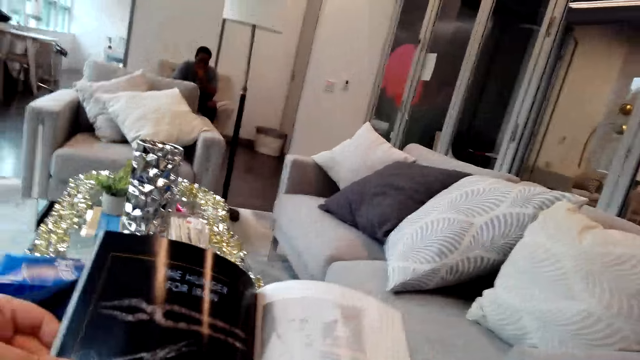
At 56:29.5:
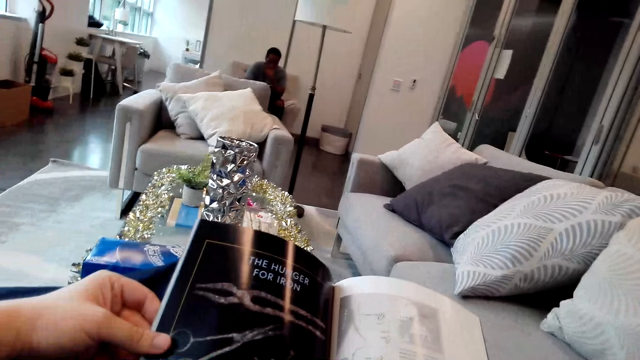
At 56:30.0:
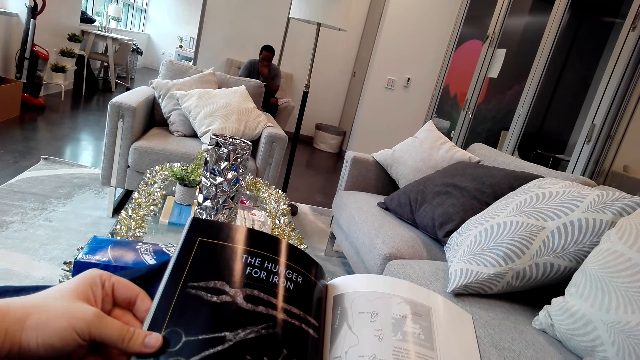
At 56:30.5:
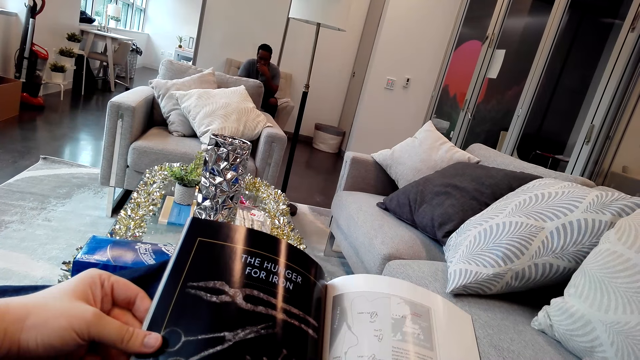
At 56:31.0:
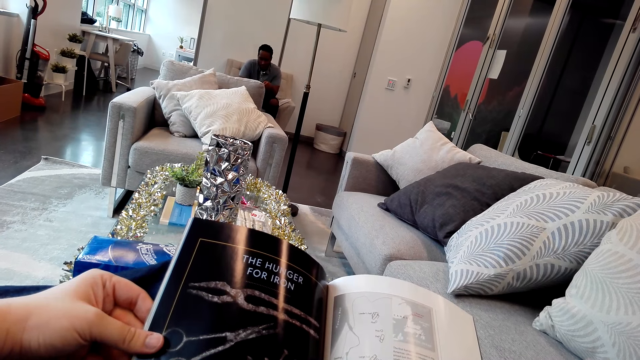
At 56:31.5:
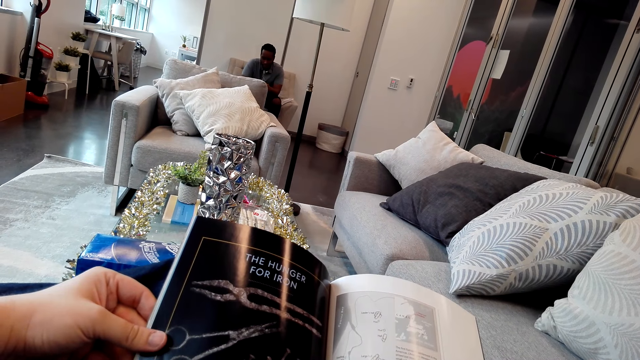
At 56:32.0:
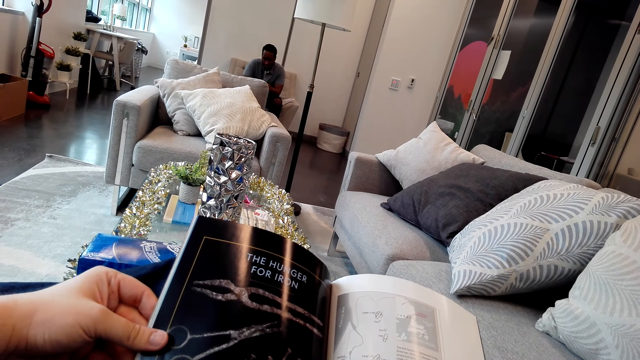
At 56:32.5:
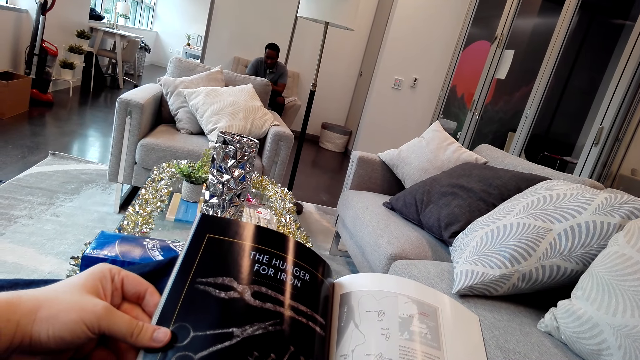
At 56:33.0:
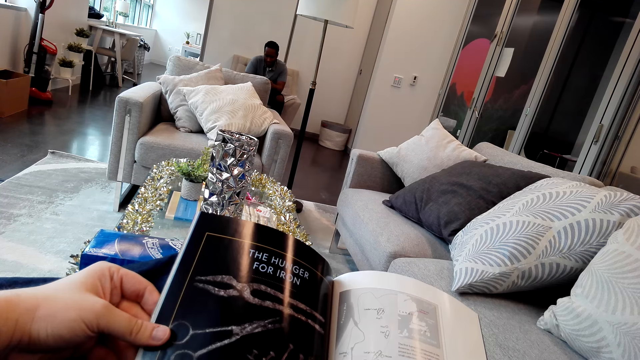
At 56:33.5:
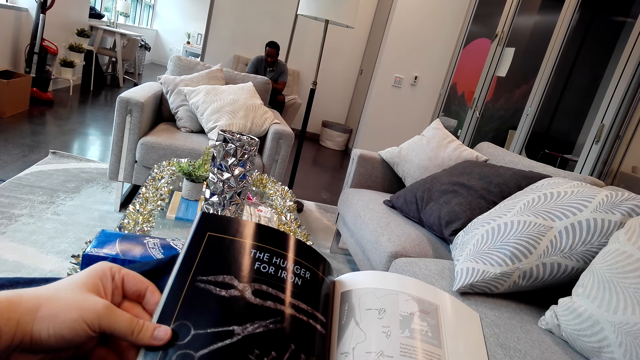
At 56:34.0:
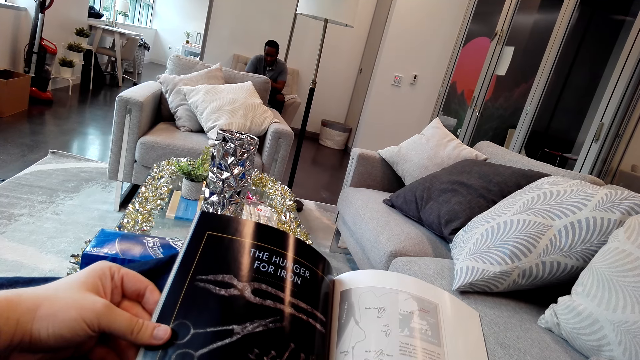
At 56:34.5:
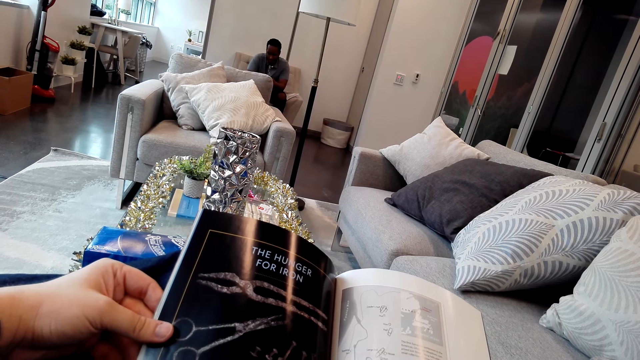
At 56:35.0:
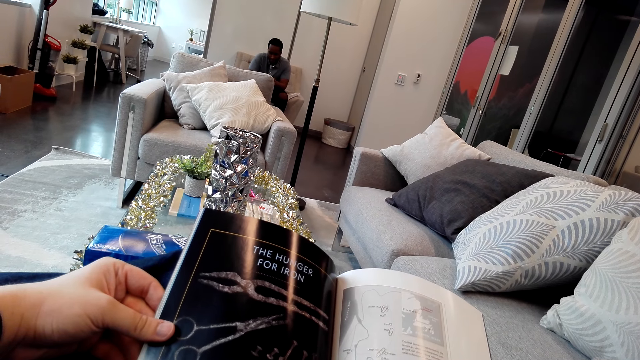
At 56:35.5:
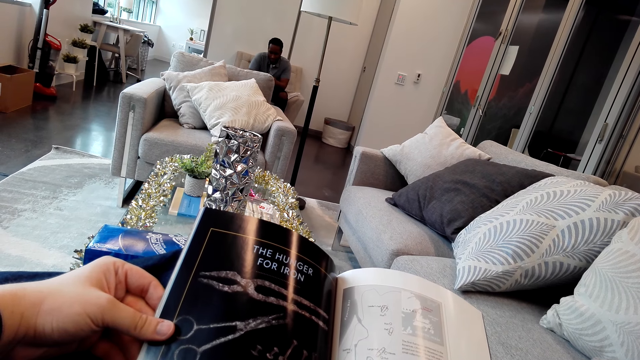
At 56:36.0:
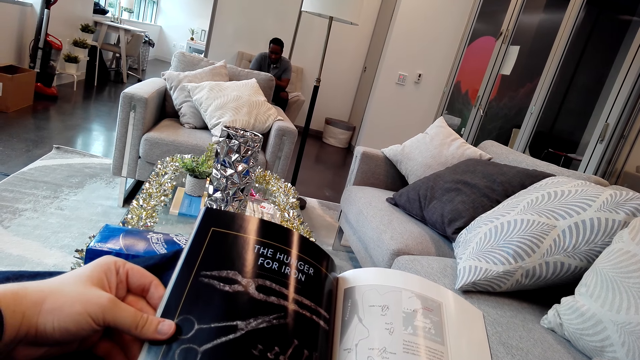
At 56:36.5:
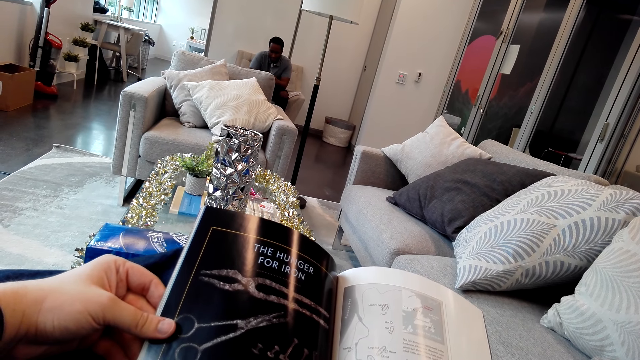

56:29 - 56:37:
The camera wearer looks around the house. They read the magazine.

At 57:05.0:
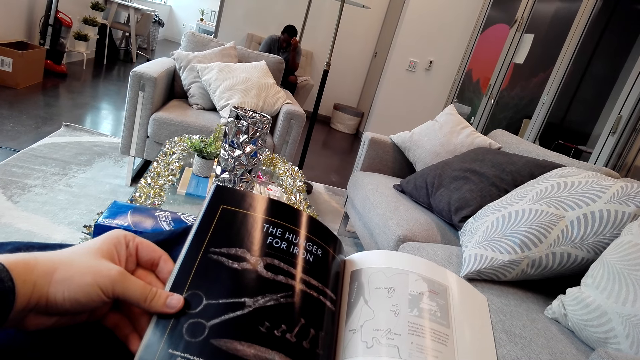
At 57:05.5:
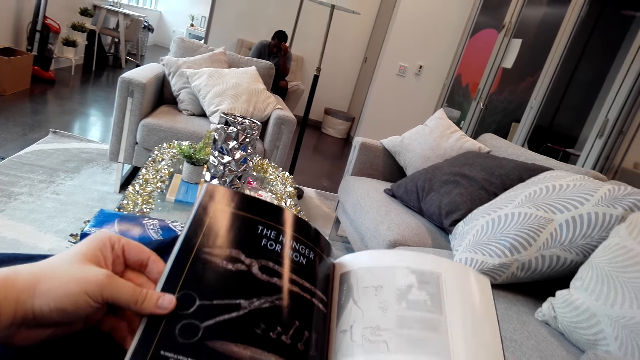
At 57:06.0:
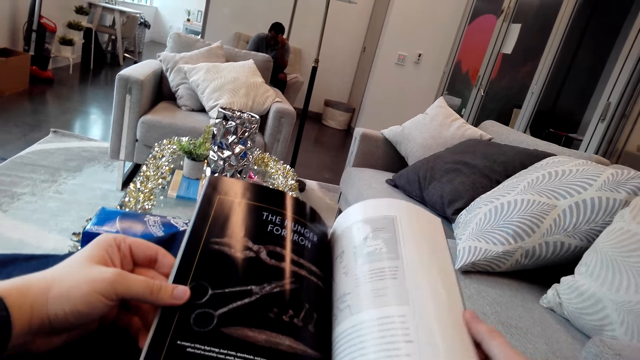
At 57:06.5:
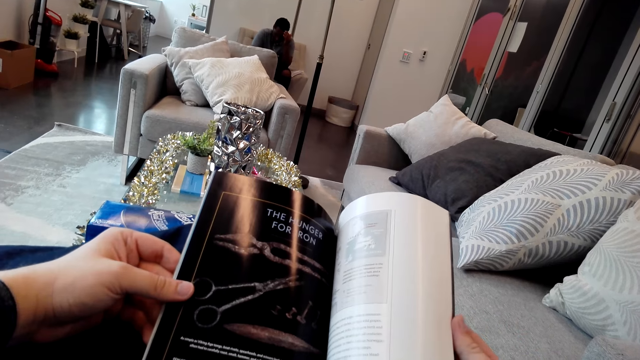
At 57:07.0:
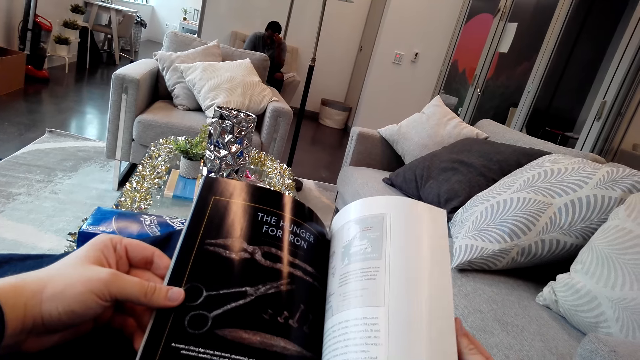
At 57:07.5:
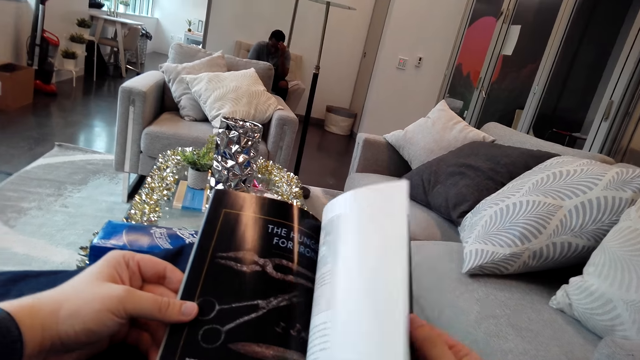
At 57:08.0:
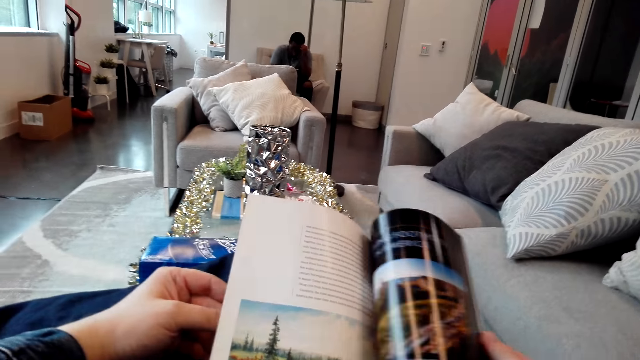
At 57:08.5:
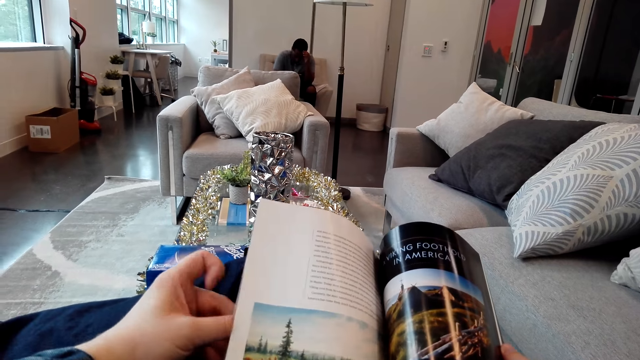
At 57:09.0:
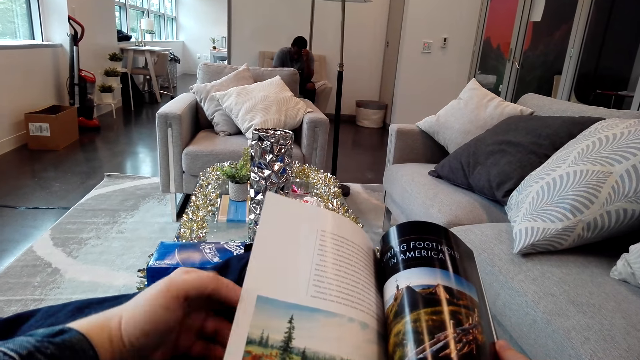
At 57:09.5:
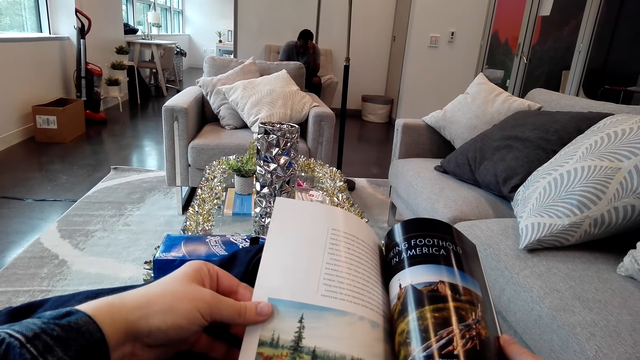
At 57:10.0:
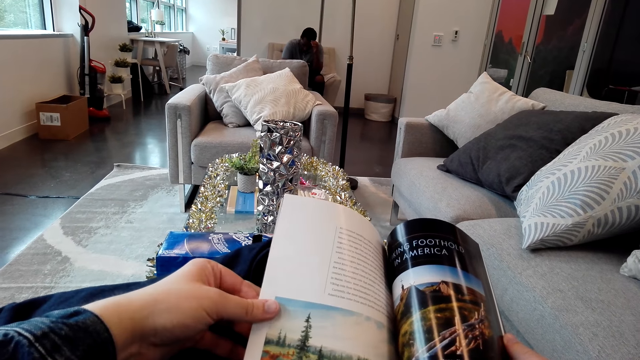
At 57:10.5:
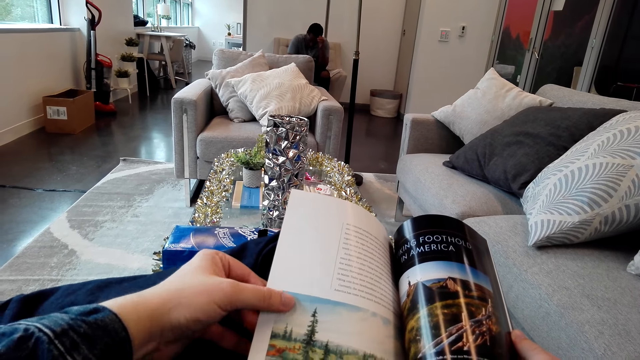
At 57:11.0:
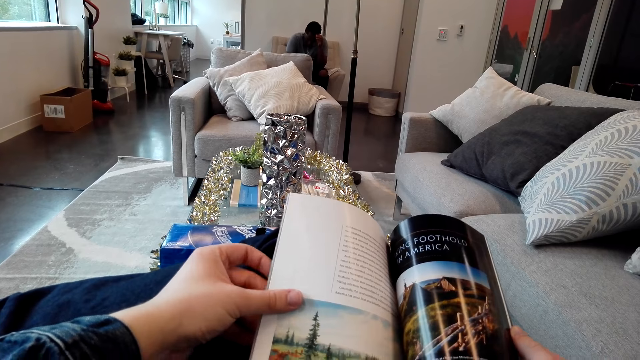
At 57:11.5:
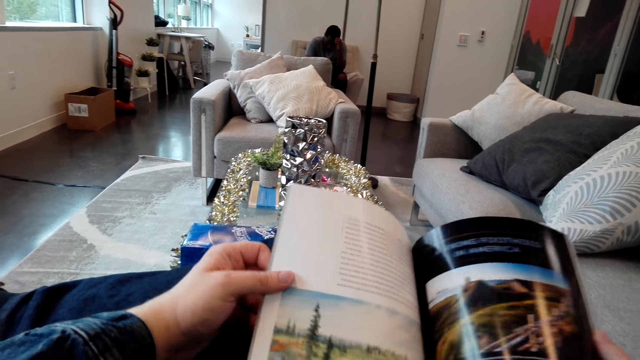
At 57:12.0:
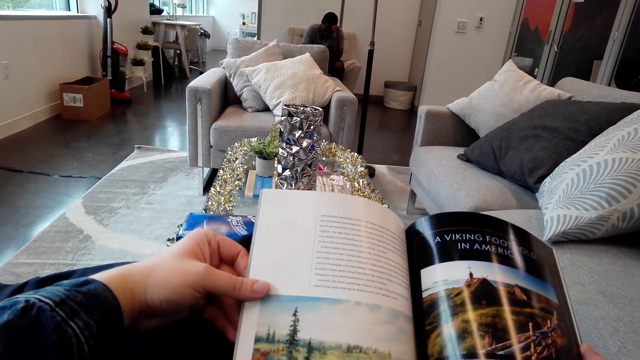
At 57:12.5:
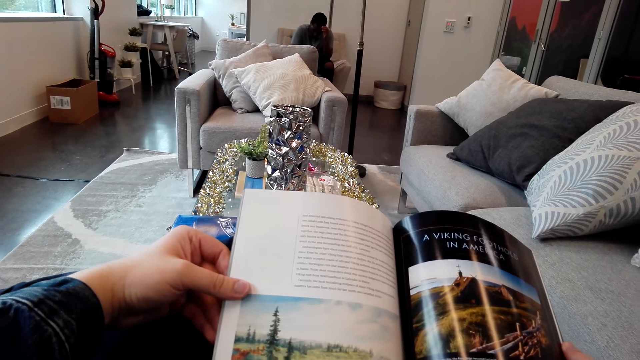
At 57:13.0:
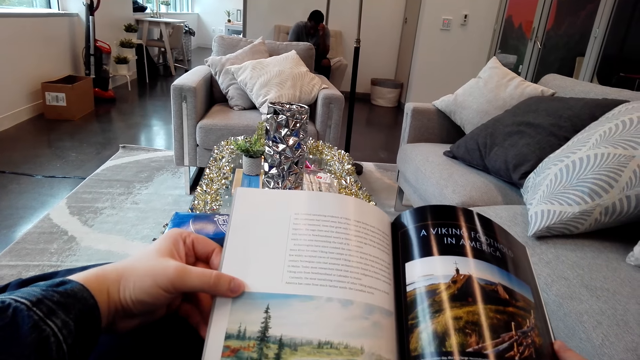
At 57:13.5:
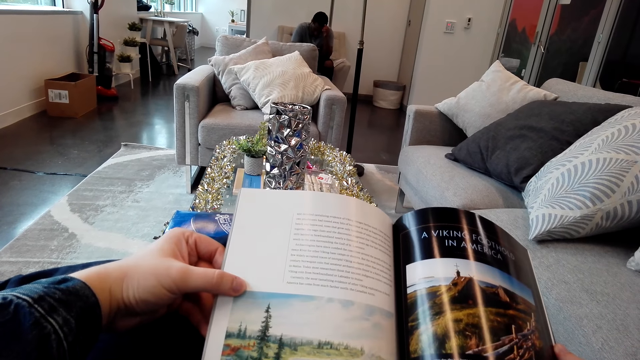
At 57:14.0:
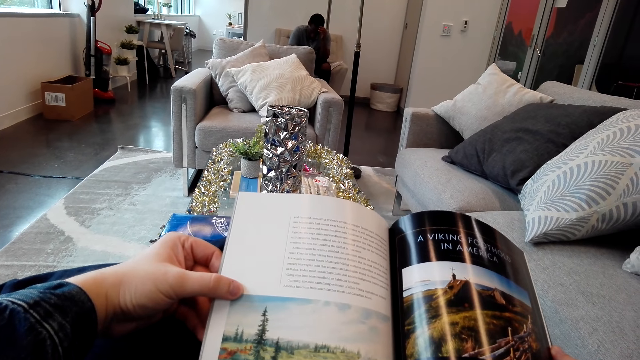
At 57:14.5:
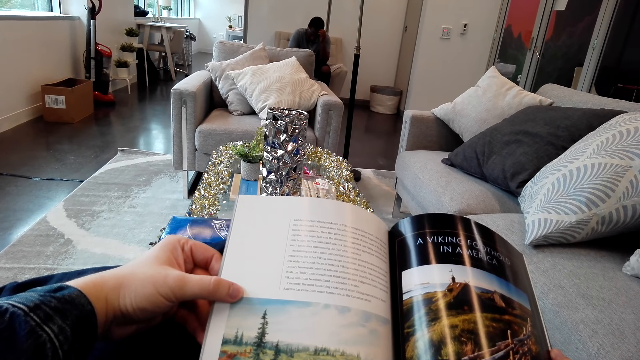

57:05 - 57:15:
The camera wearer turns the magazine pages. They read the magazine.

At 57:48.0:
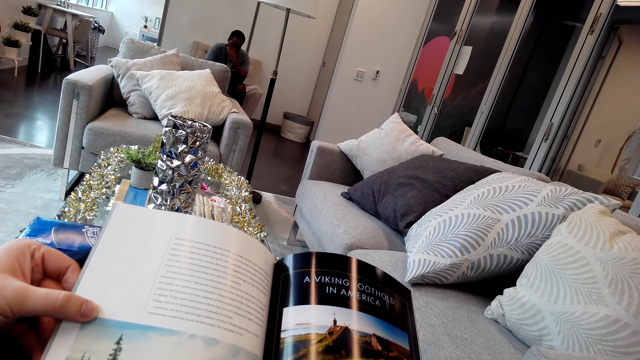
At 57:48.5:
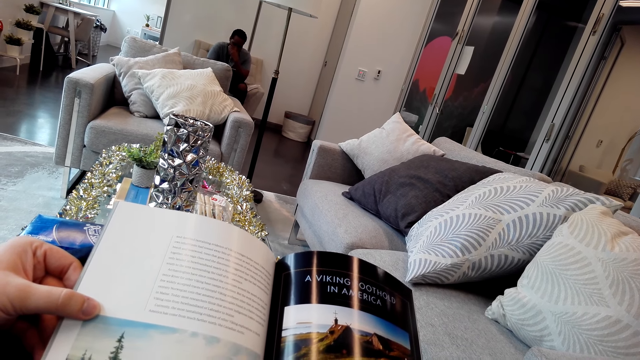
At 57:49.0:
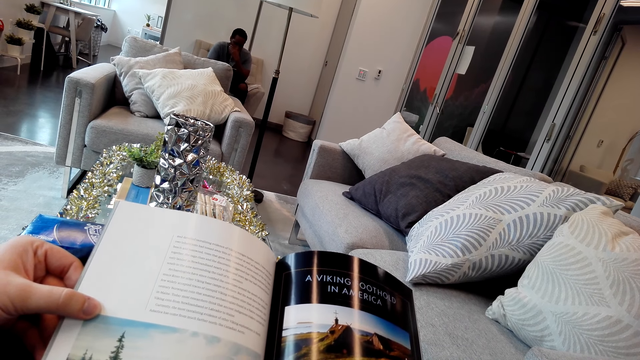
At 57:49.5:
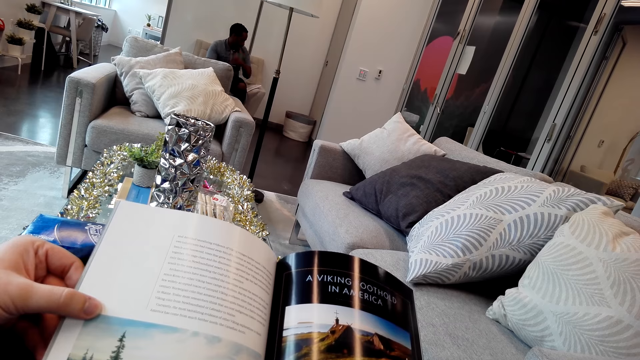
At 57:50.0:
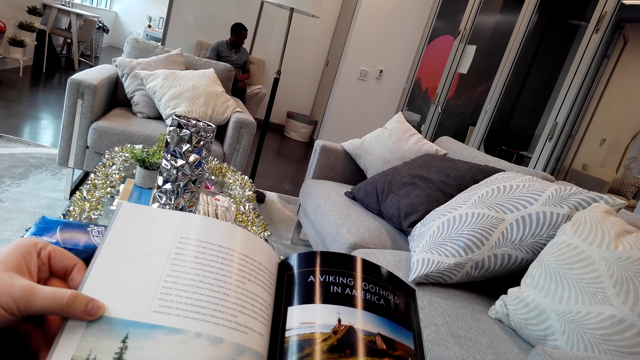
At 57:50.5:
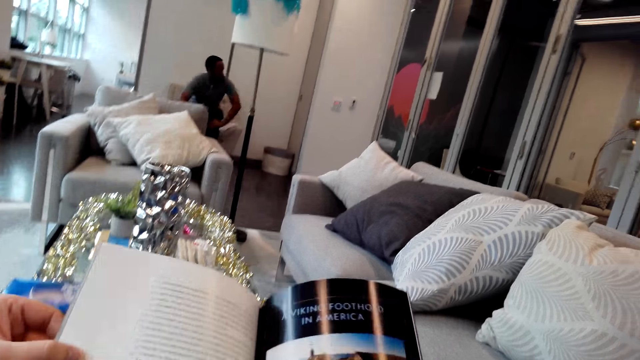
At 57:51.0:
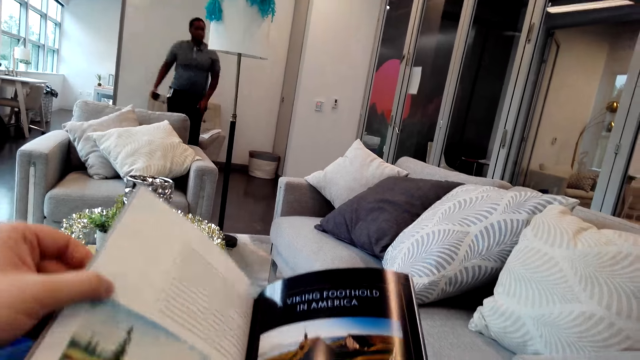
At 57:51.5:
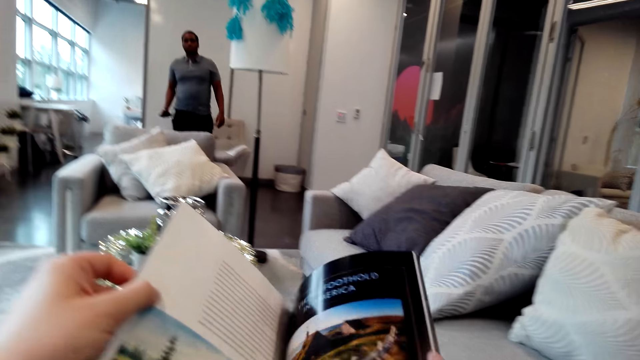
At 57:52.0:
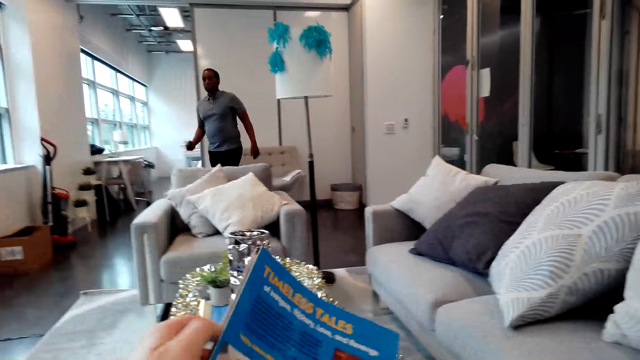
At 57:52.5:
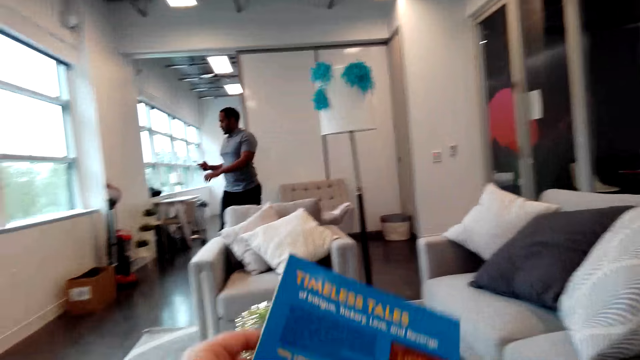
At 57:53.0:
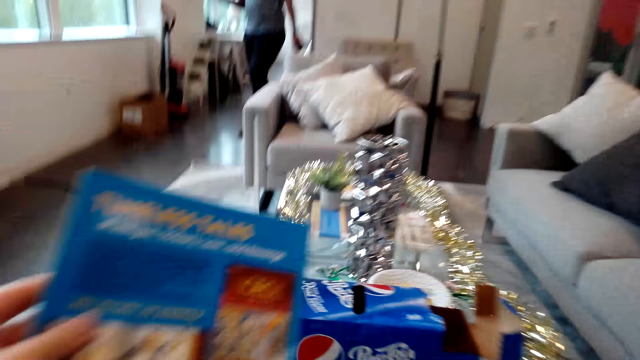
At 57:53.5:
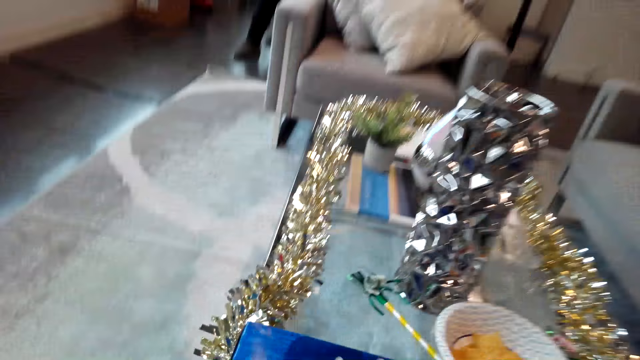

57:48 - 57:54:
A man talks to the camera wearer. The camera wearer turns the magazine pages. They put the magazine down.
